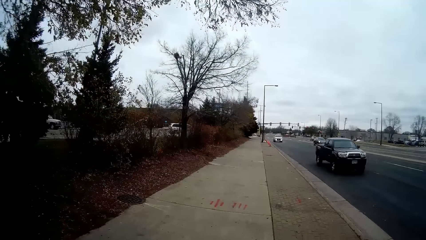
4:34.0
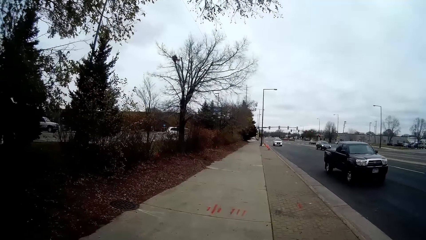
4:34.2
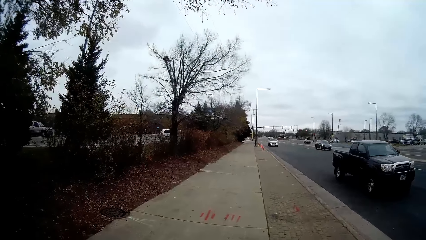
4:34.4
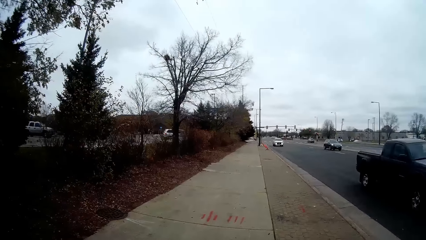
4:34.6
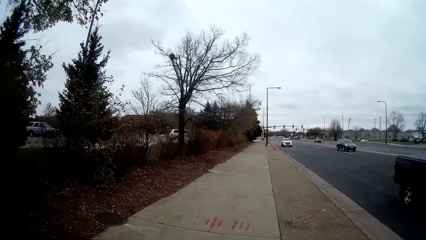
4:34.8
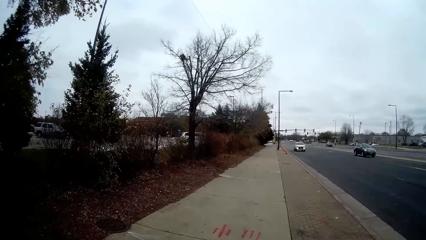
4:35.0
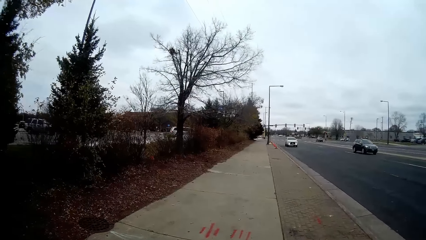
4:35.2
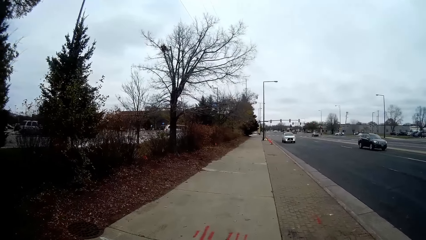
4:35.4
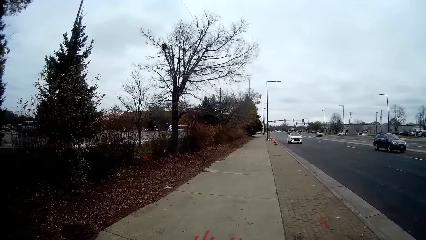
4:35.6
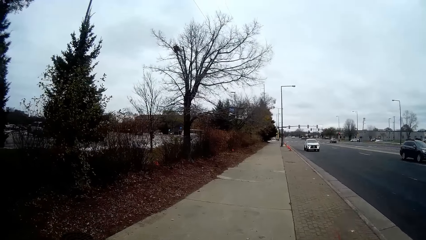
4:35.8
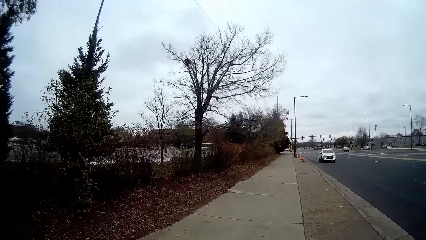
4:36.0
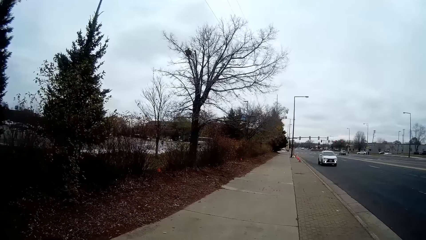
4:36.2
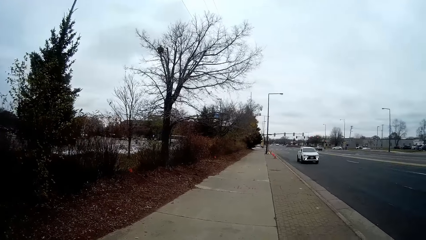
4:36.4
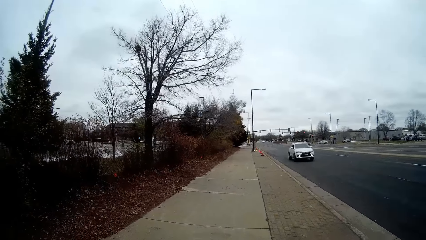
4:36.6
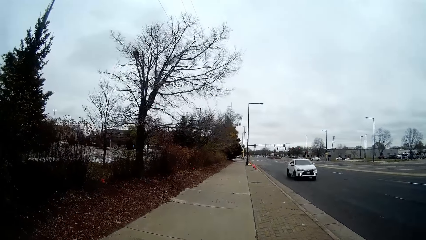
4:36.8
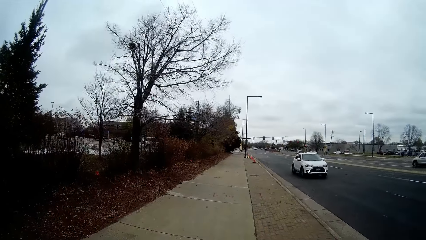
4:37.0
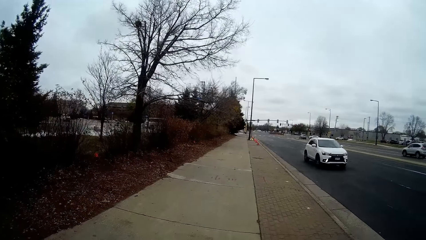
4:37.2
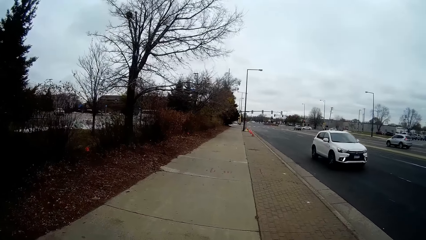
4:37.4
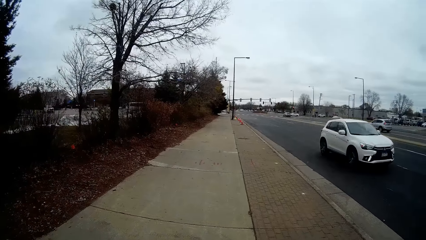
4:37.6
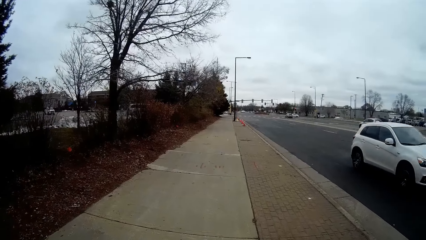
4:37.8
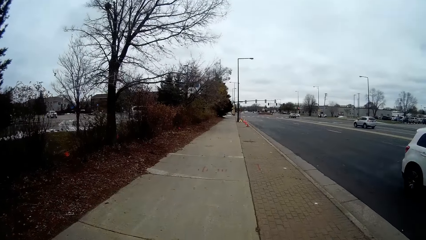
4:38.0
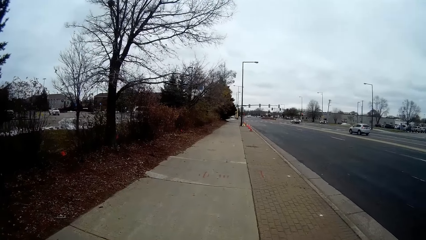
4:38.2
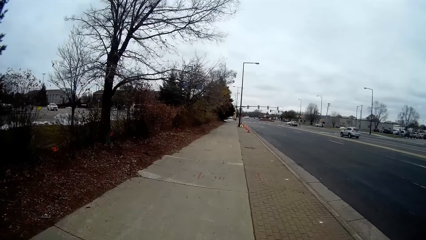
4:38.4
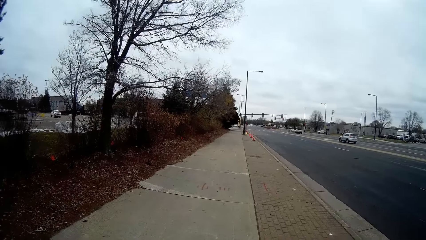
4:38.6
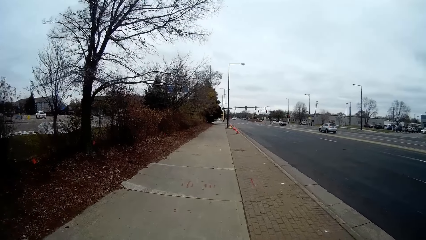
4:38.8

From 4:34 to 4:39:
A black pickup truck drives past the camera wearer. A black SUV drives past the camera wearer. A white car drives past the camera wearer.

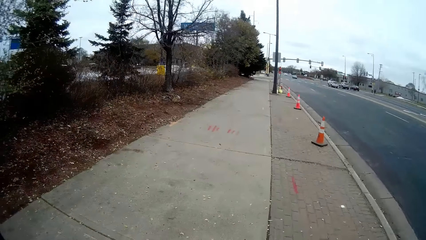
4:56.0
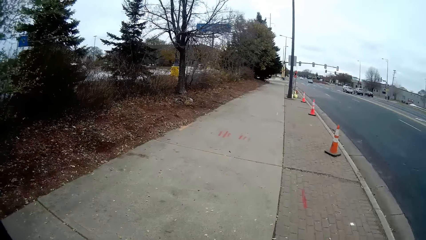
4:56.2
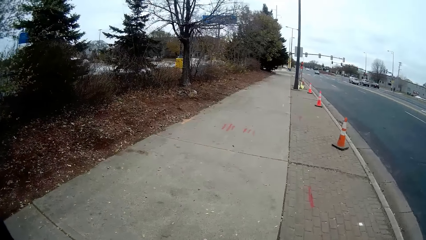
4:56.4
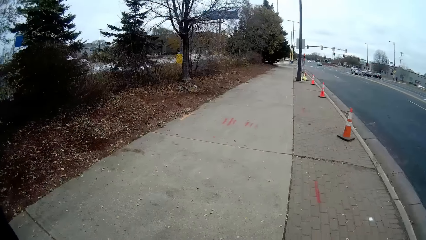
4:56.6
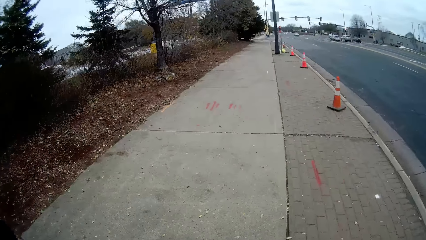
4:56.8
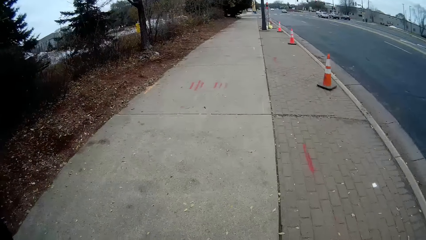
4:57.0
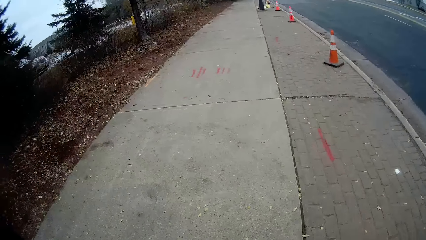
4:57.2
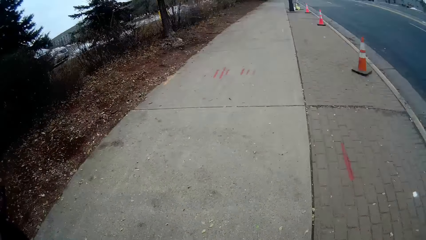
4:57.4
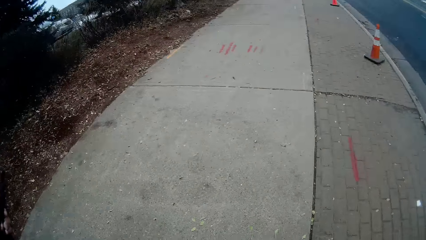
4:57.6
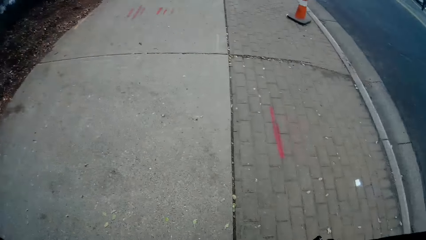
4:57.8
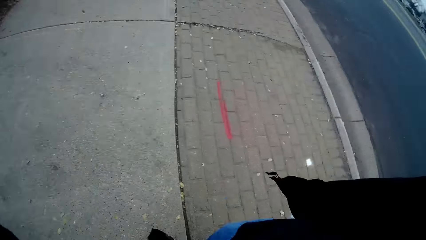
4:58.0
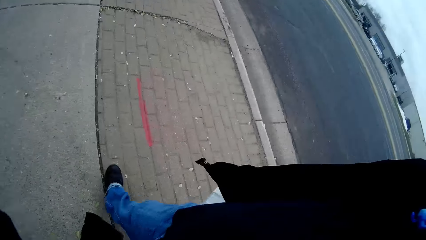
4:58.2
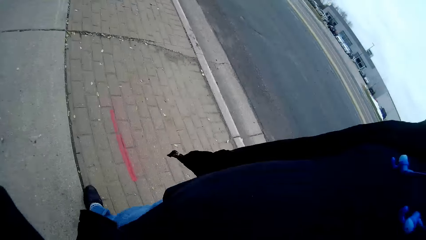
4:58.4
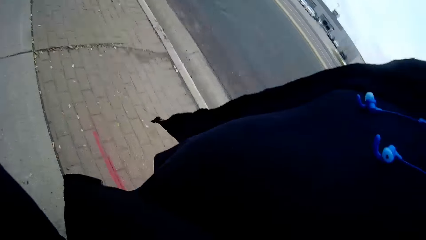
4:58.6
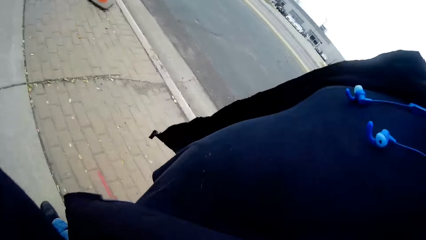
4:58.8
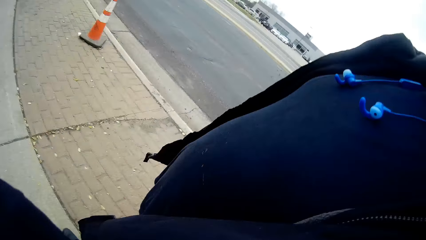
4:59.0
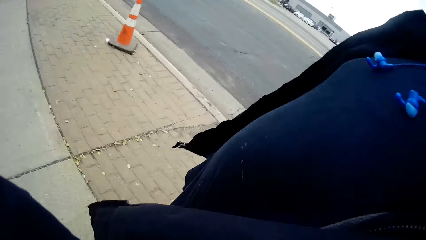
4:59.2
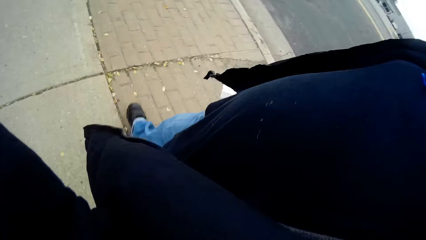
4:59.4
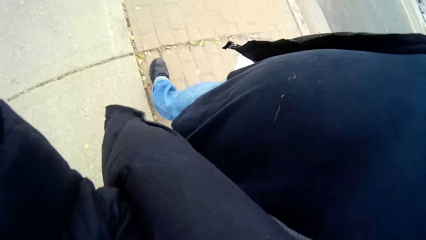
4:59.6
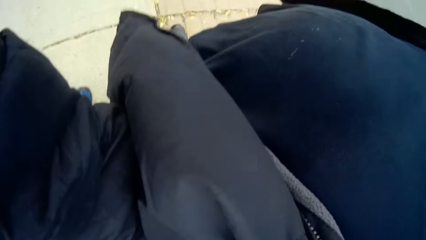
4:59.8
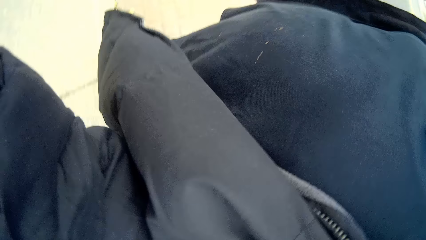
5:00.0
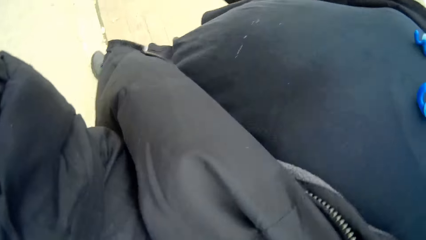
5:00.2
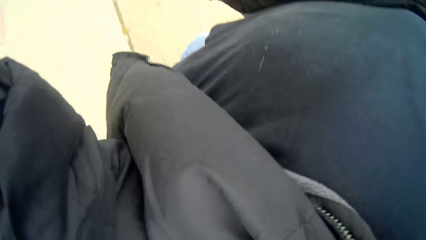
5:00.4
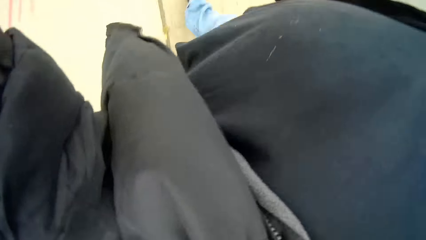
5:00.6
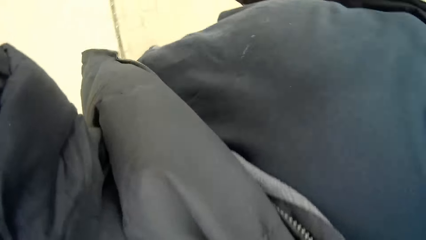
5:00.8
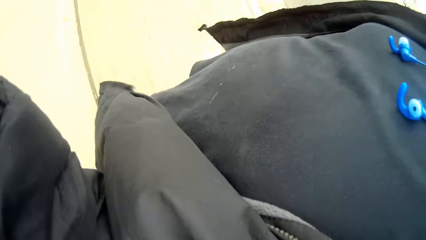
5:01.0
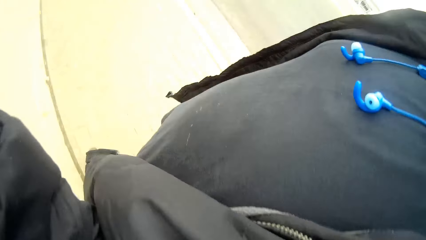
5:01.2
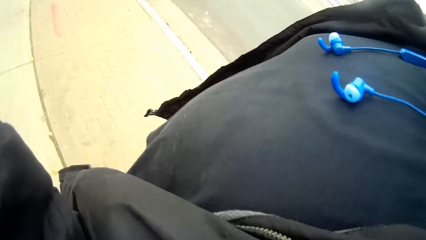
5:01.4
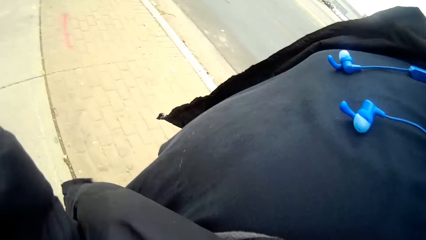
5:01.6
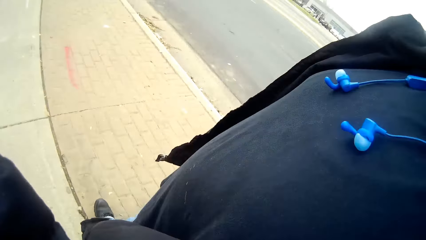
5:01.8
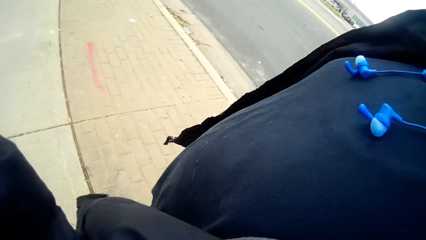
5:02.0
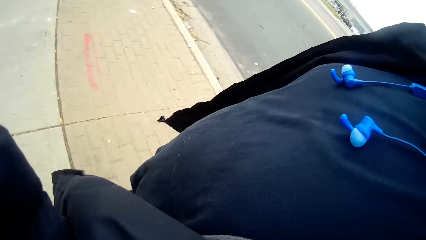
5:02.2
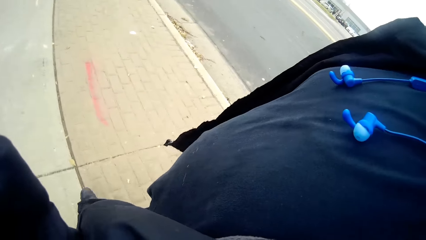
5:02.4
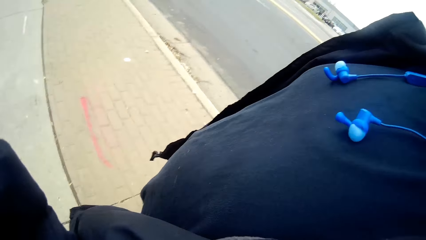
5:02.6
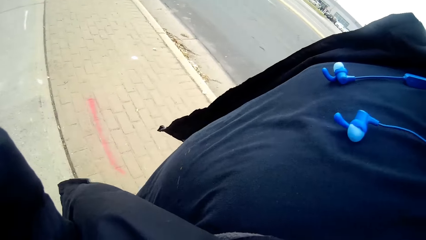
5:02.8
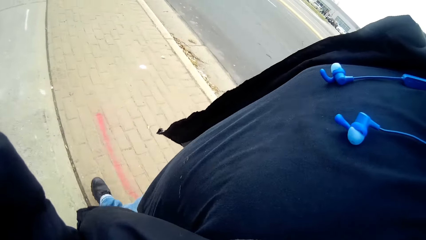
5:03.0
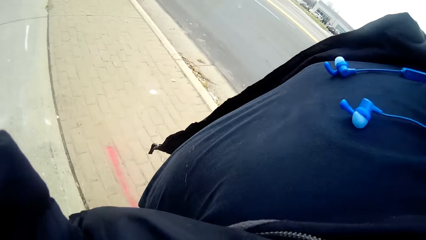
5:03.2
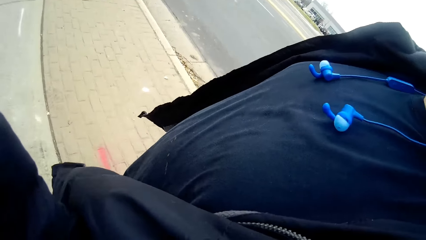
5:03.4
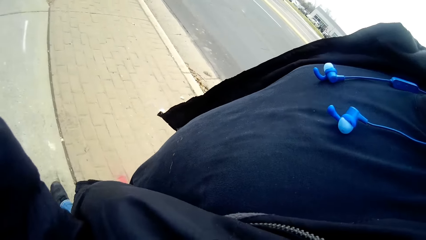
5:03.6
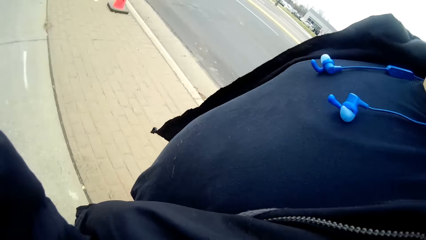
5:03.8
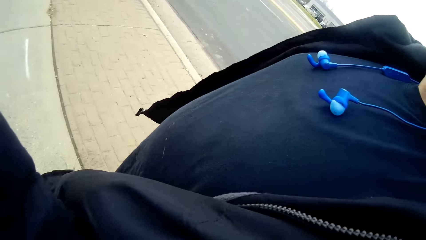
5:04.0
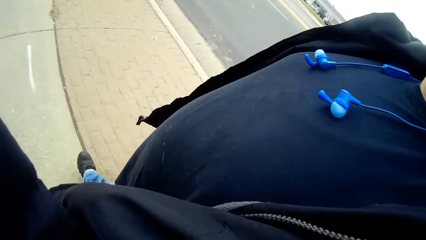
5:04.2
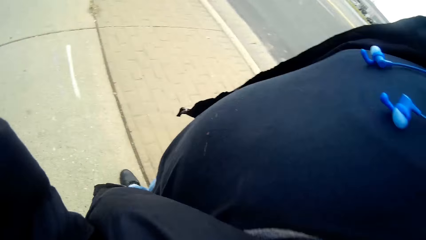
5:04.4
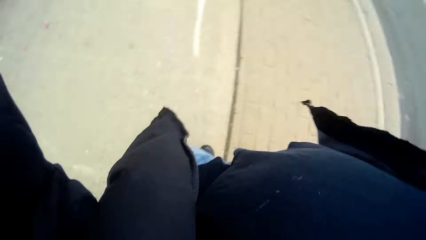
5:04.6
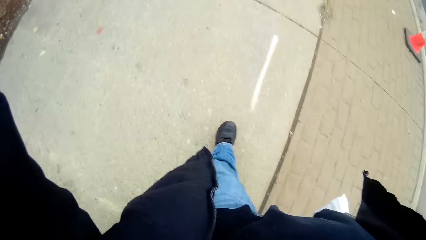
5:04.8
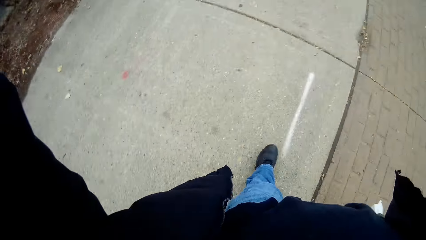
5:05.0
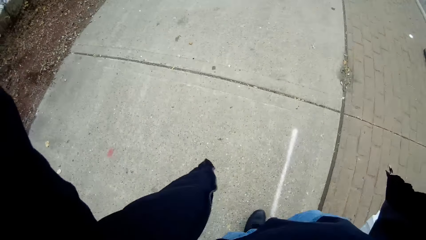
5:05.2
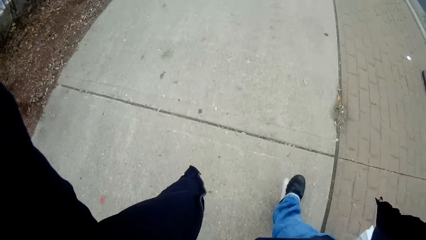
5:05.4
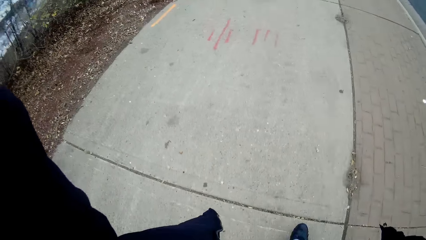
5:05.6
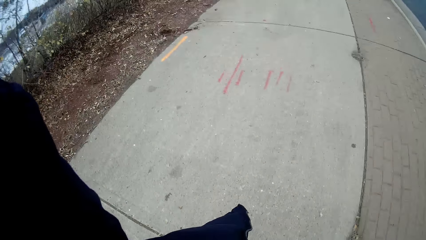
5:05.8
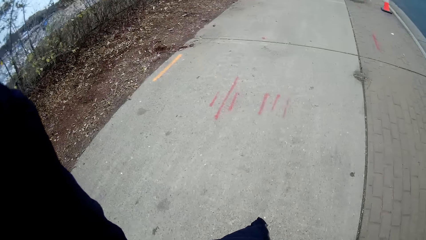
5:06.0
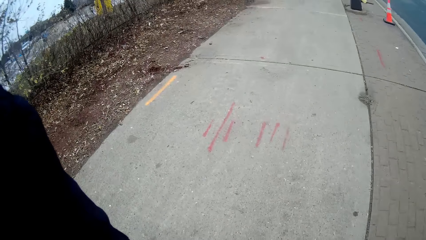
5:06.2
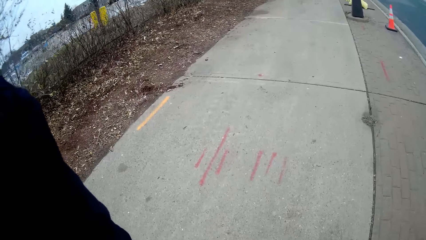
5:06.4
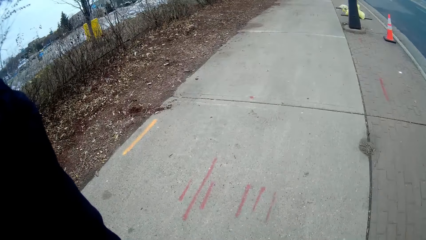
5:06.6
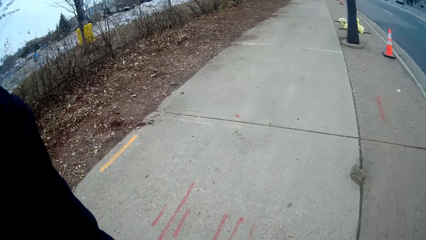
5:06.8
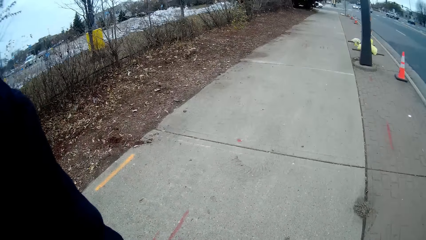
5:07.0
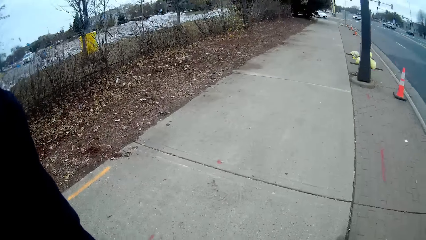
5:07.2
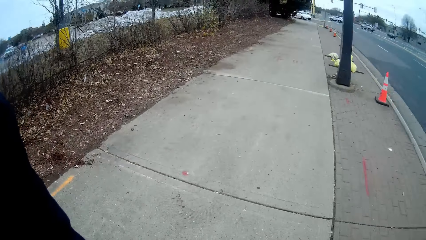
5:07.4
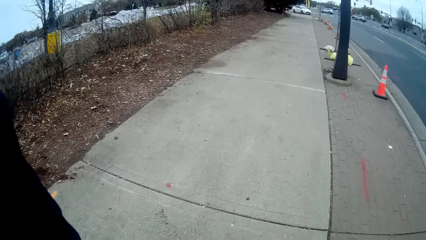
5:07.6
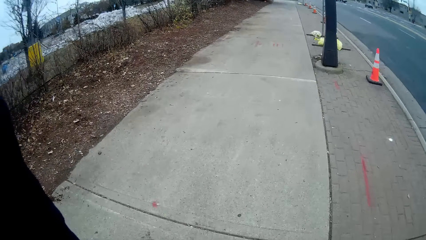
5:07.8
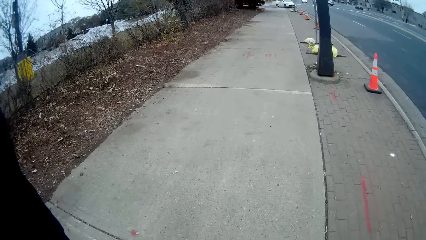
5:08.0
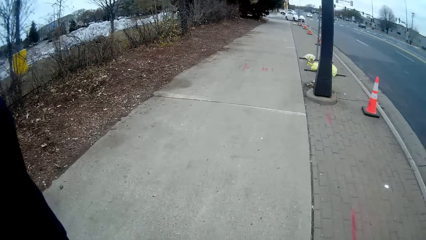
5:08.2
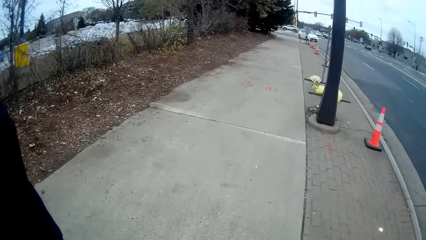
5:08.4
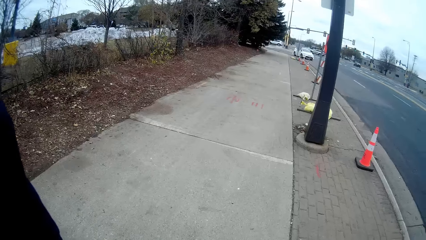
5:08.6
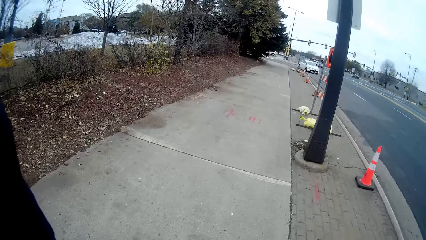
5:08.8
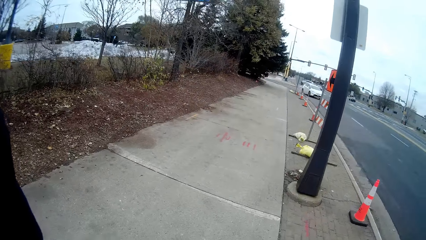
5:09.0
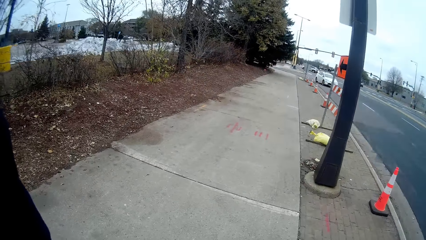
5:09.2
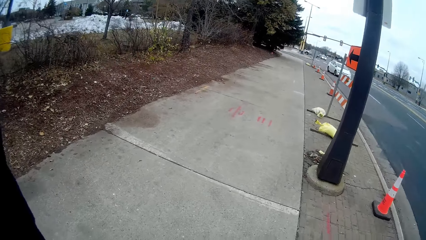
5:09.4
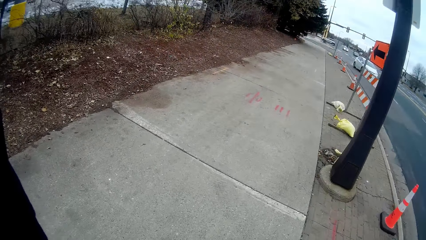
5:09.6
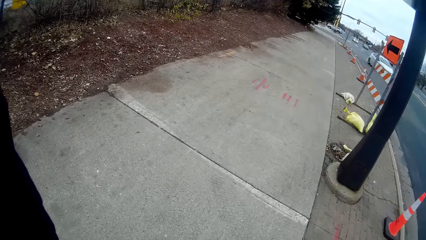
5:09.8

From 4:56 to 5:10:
The camera wearer interacts with the man.
